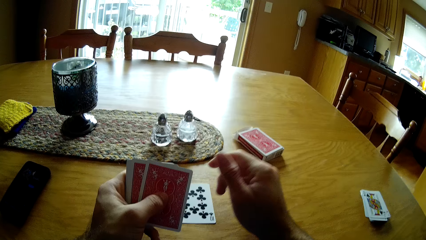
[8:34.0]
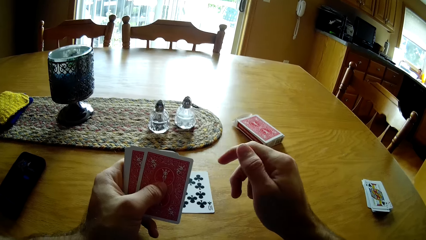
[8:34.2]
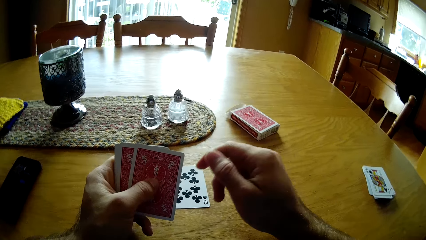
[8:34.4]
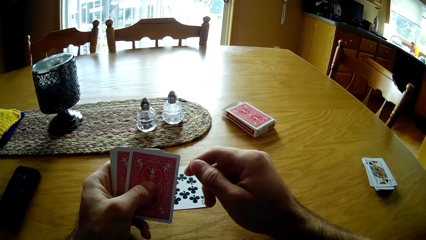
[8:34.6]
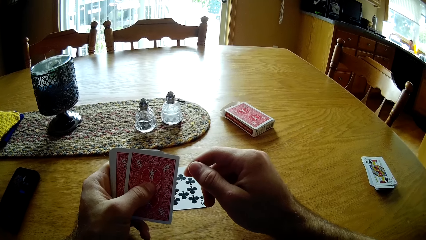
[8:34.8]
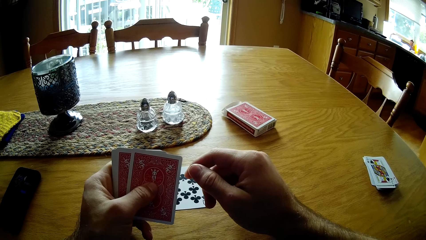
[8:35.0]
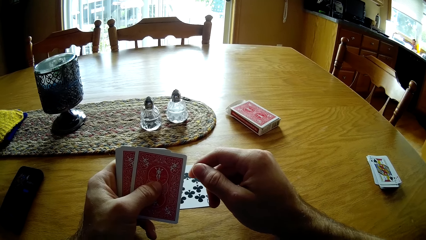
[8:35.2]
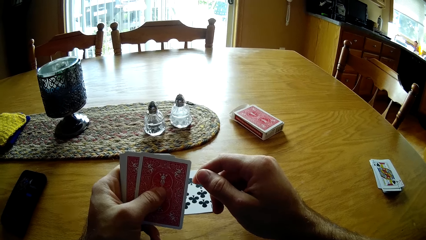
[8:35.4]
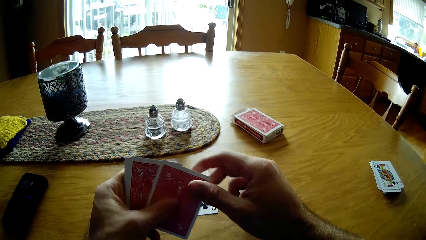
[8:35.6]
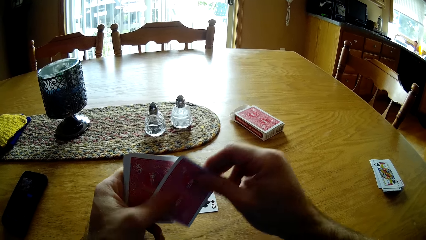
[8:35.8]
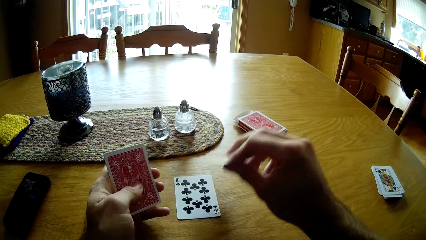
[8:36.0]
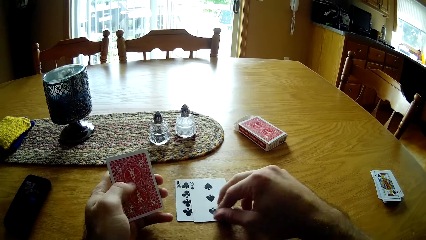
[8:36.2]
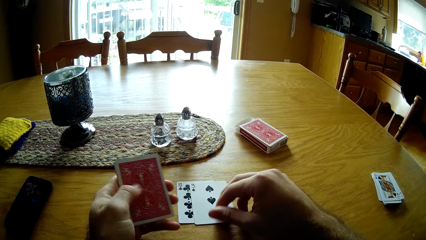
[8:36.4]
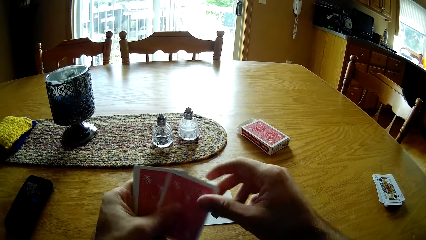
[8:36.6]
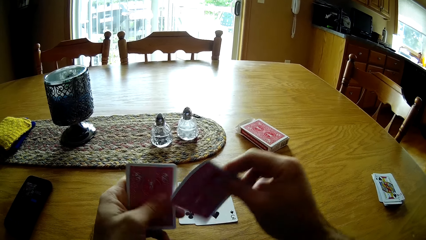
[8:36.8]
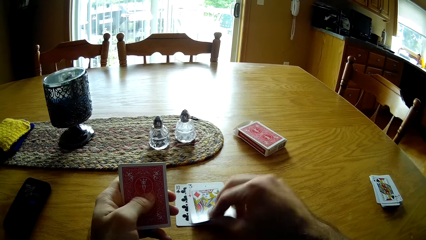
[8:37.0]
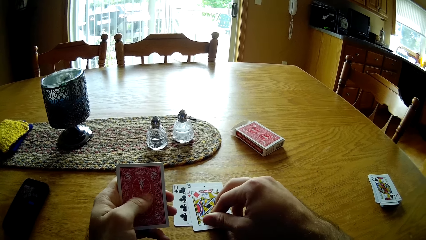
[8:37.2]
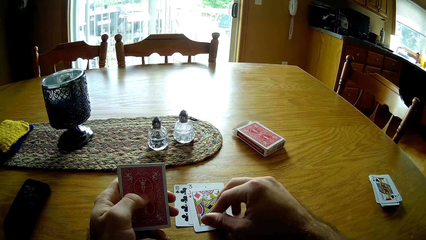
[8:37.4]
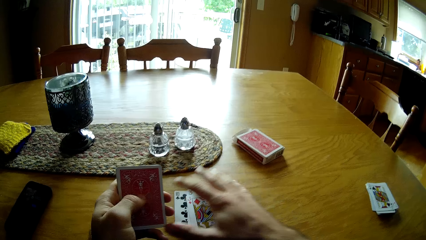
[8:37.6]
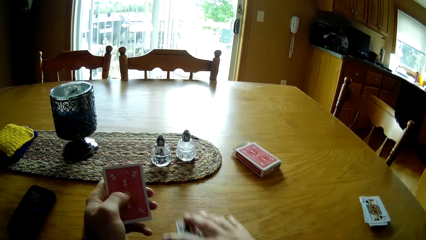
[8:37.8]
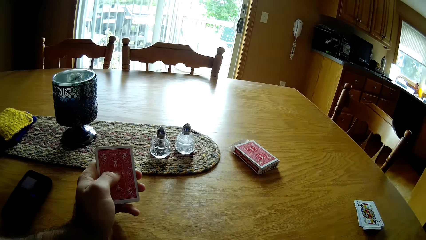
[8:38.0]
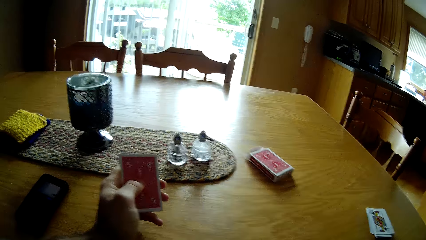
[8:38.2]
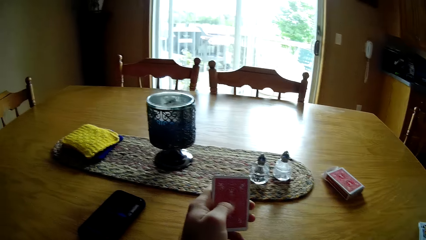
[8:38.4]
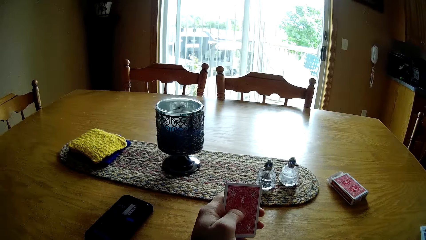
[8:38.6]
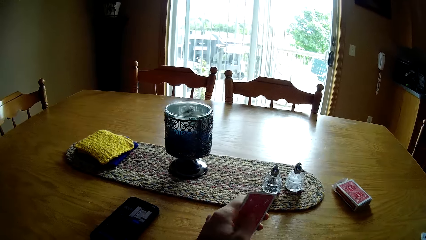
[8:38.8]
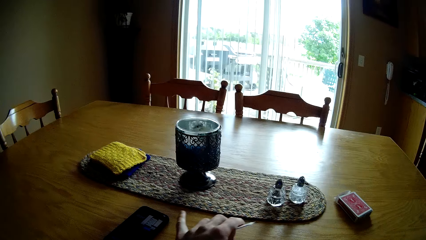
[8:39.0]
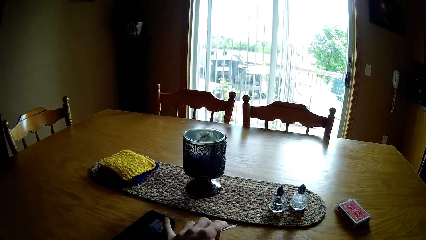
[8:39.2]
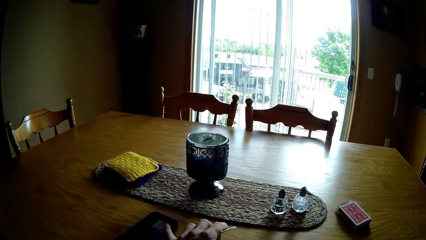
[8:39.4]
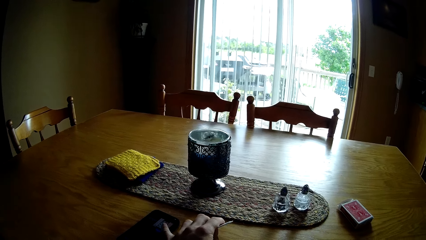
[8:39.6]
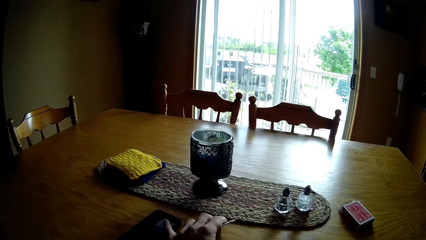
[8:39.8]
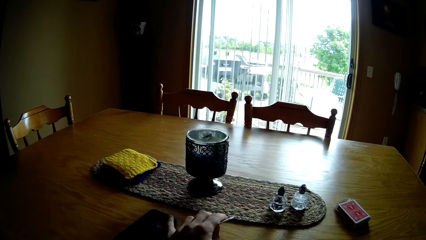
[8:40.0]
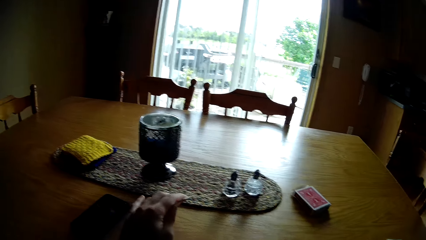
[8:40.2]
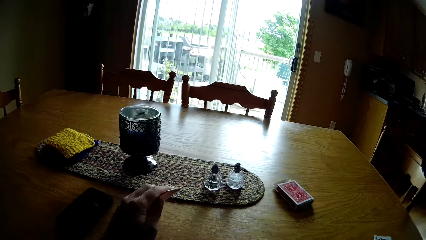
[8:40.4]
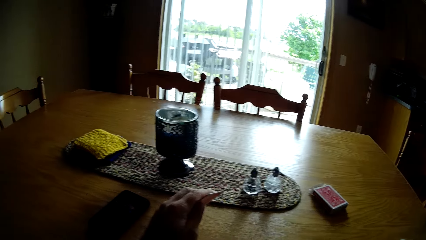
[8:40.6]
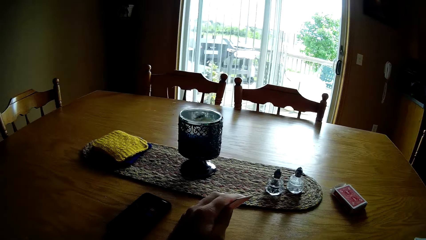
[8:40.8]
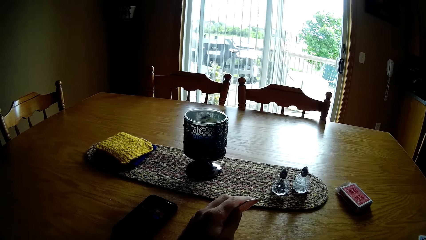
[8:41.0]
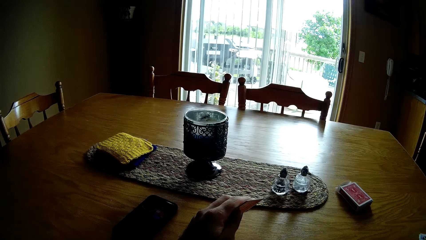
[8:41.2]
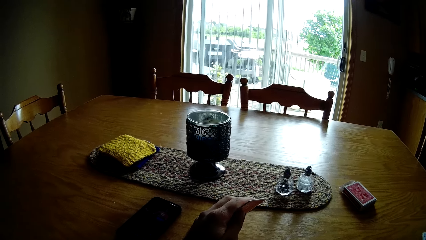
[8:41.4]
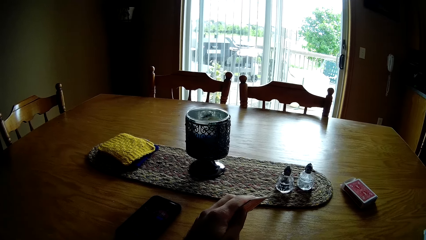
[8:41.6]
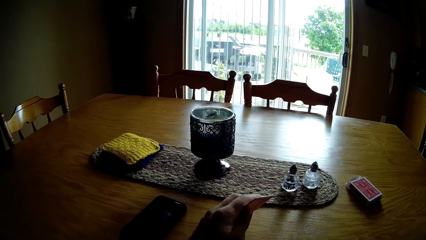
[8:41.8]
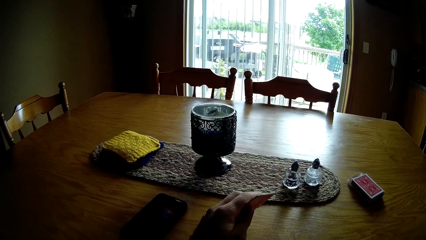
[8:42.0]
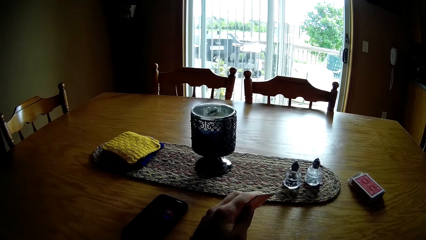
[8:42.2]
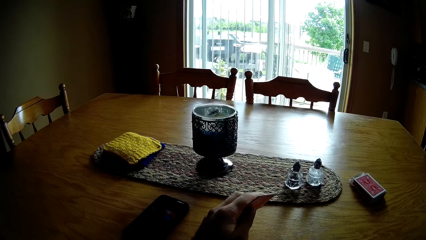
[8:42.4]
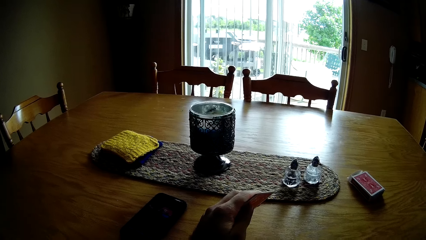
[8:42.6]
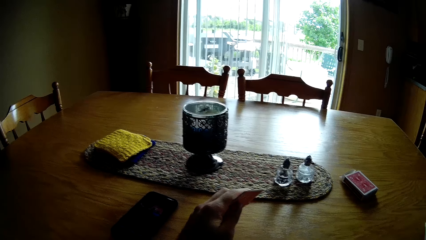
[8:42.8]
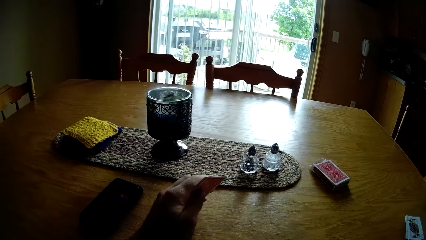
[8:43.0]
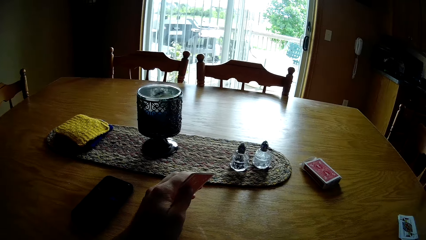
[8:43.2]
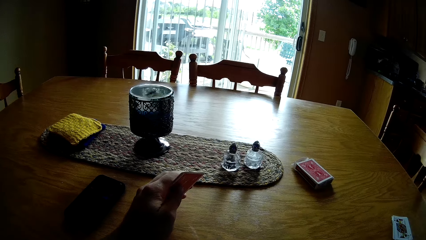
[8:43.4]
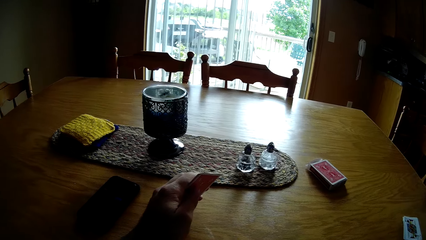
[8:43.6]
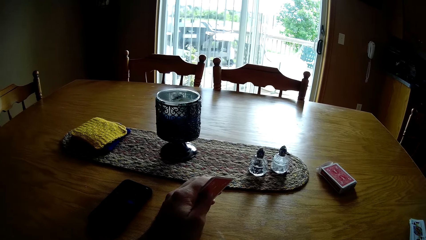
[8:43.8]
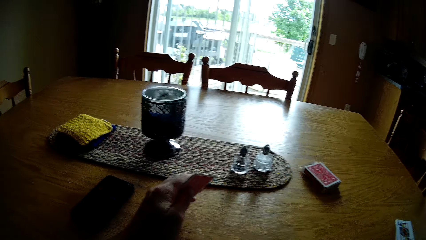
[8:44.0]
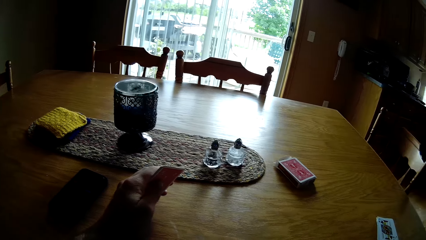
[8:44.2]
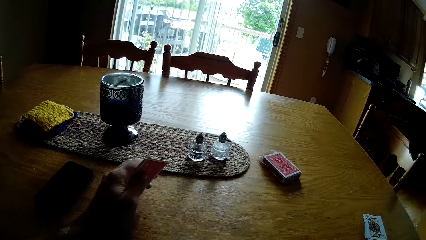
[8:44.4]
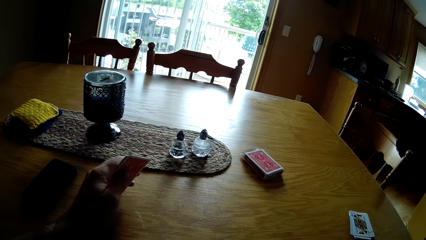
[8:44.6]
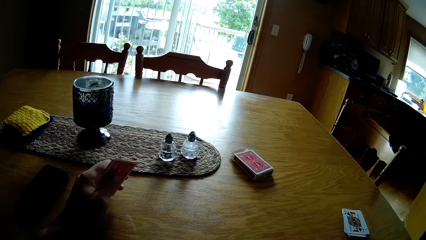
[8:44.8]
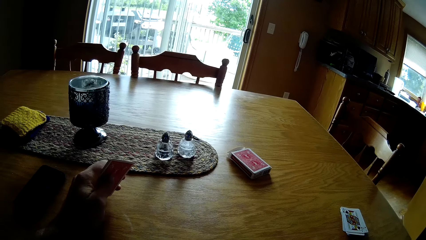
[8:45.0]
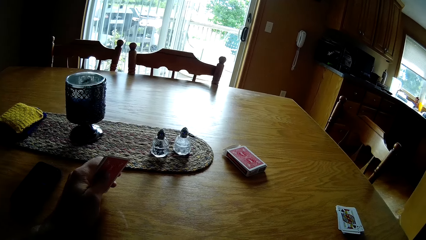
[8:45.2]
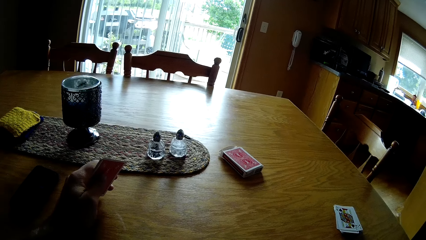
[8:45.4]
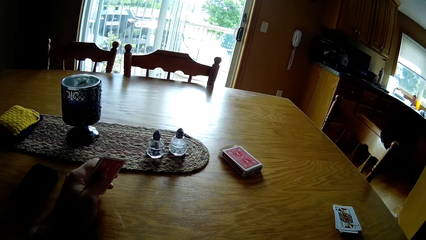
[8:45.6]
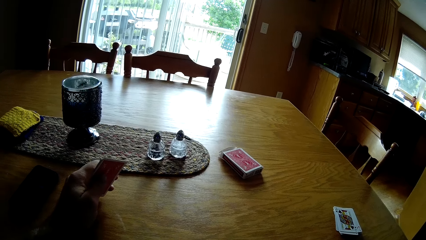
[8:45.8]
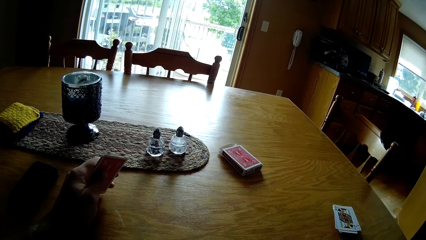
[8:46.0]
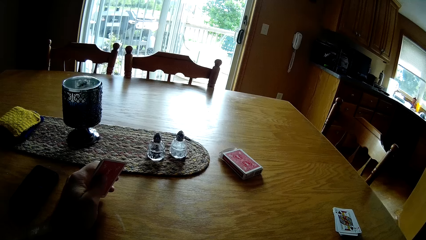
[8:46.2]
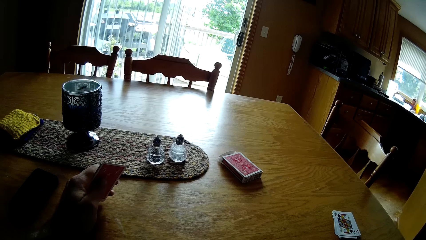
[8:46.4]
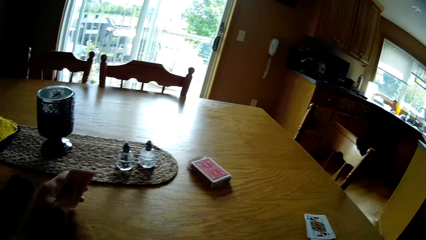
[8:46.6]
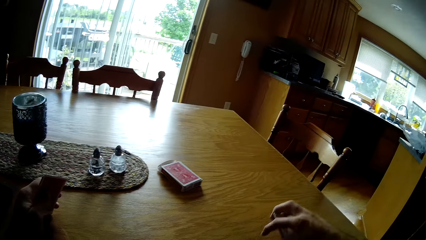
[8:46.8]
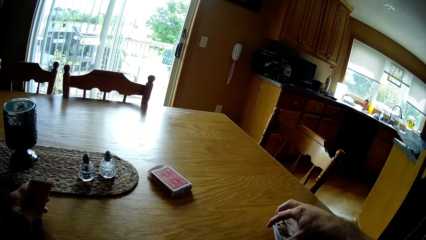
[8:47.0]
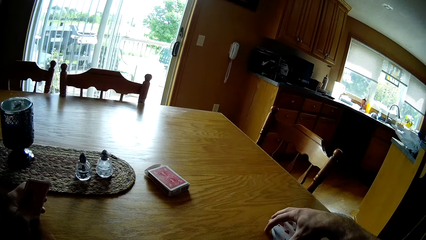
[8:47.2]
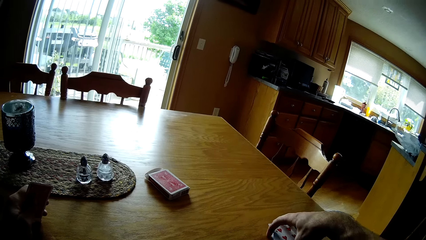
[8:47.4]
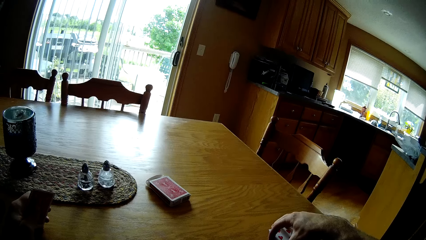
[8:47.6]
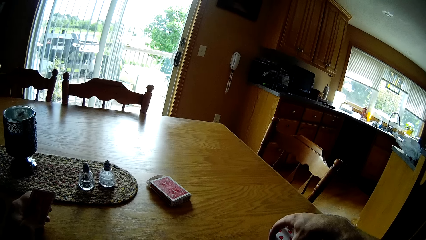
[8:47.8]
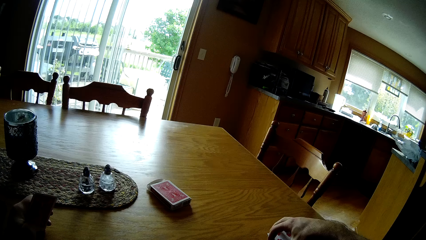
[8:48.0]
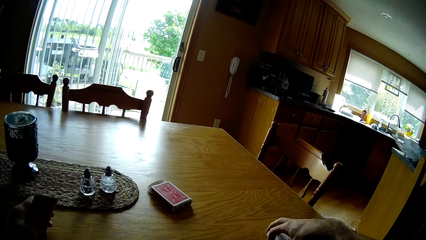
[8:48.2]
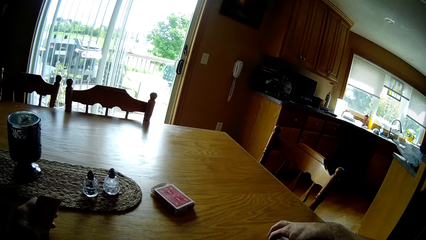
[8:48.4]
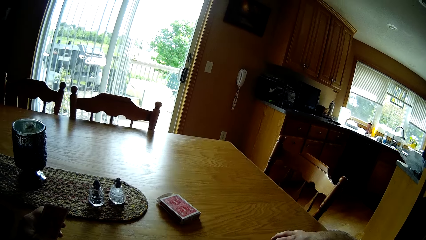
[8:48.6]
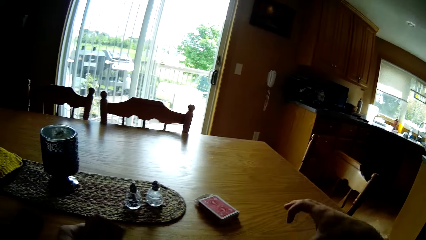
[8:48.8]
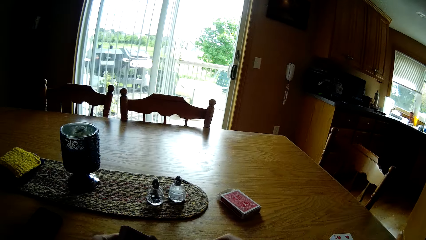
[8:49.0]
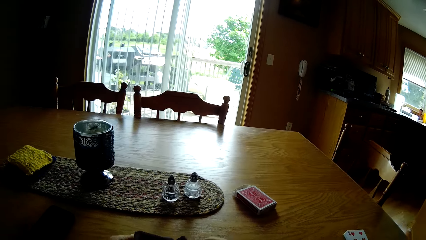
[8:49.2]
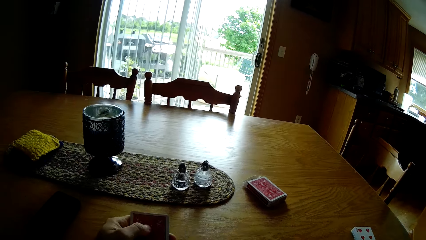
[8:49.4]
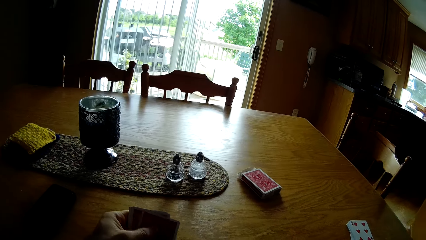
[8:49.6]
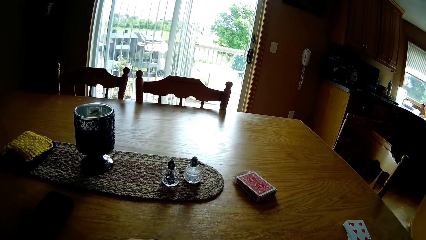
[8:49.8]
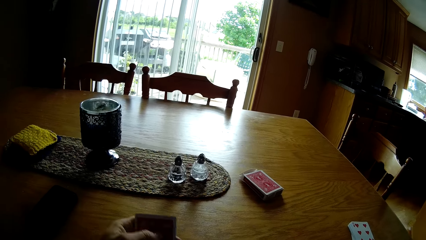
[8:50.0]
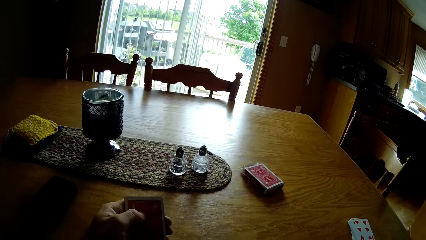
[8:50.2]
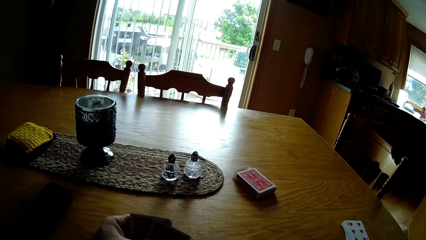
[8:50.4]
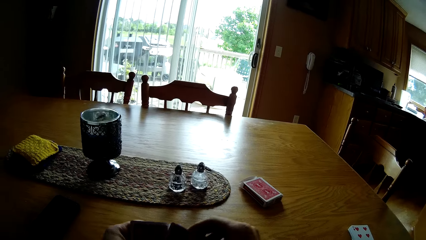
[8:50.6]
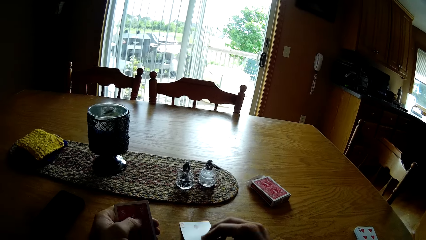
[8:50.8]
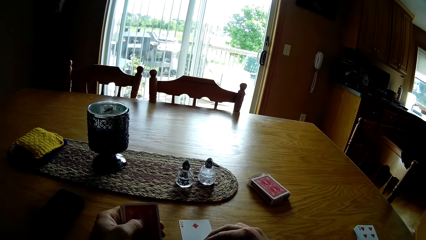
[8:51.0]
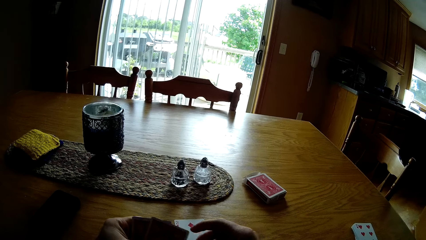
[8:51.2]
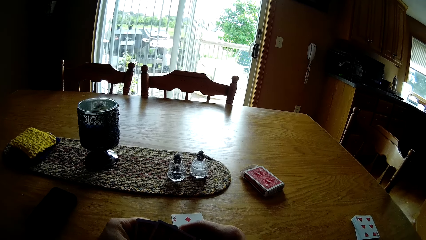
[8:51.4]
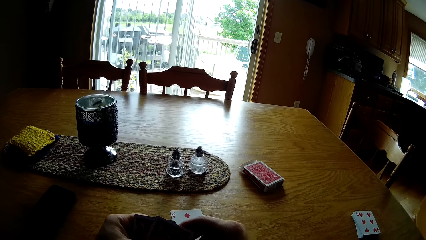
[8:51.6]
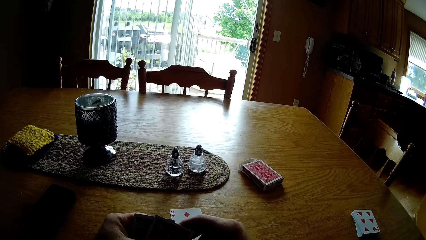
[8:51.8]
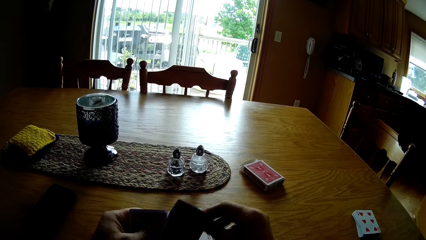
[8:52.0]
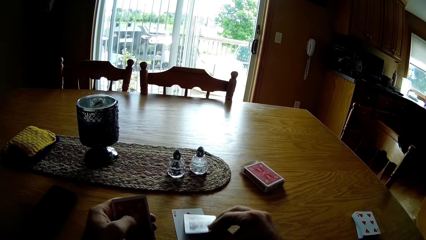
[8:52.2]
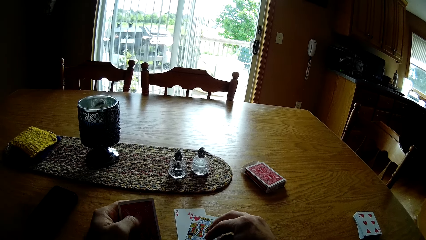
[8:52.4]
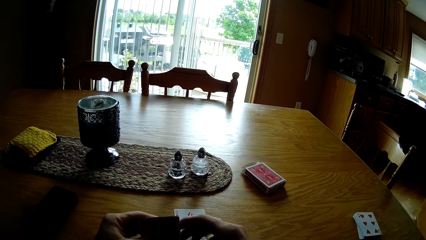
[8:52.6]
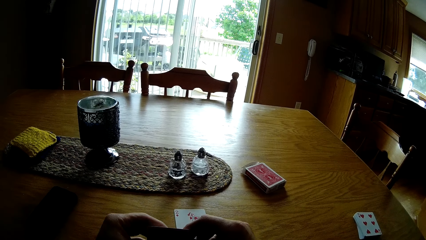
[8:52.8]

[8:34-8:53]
The camera wearer picks up cards from the cards. They place cards on the table. They place cards on the table. They touch the phone. They use the phone. They place the cards on top of other cards. They pick up cards from the cards. They place cards on the table.
